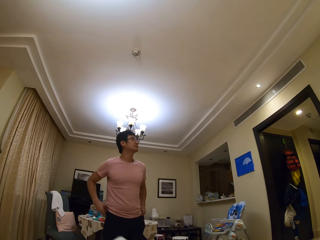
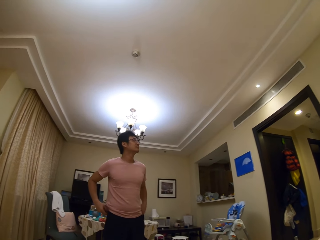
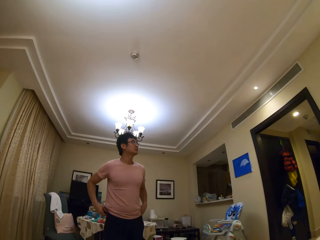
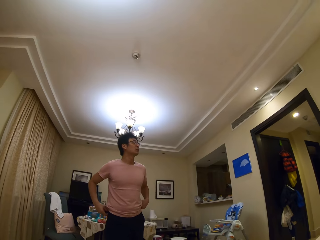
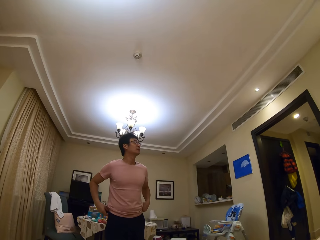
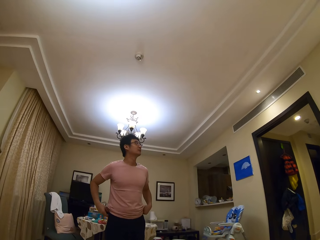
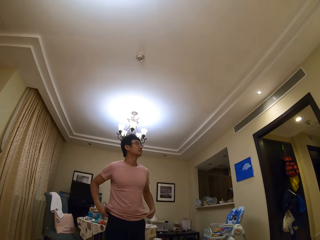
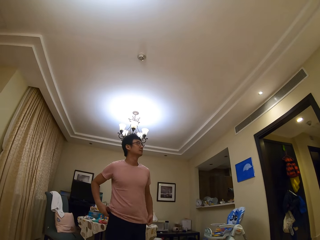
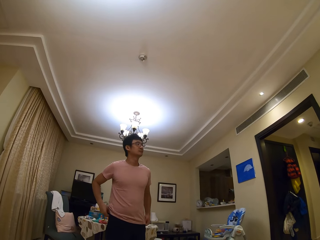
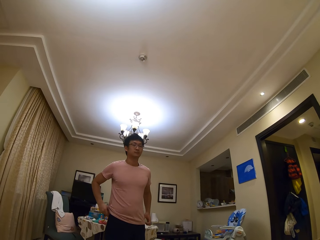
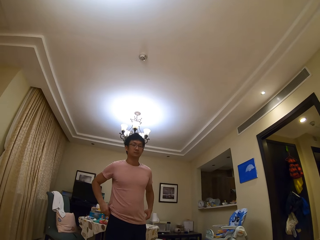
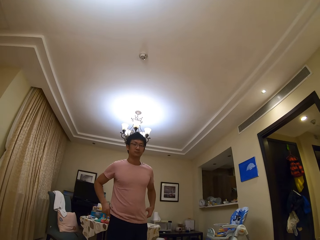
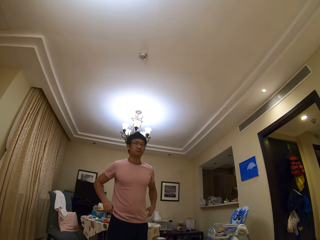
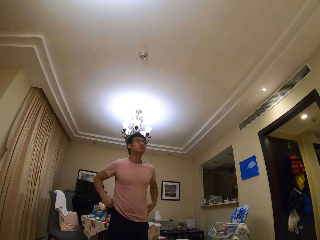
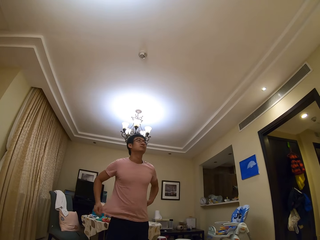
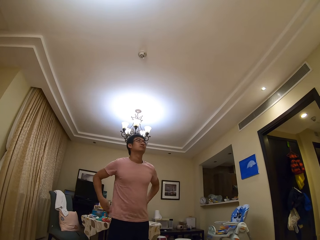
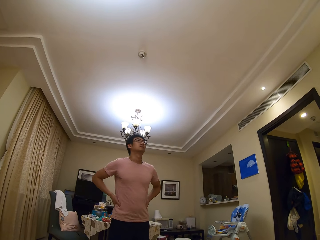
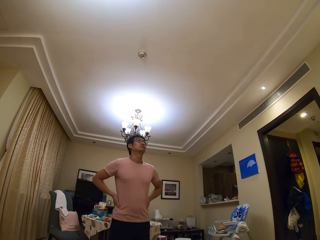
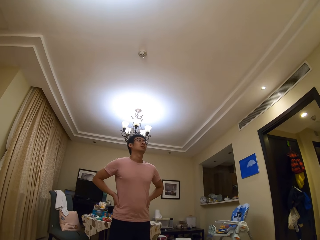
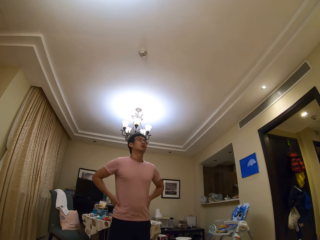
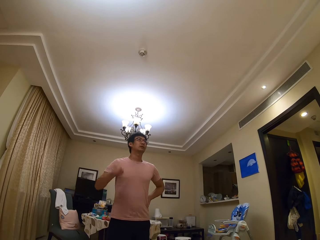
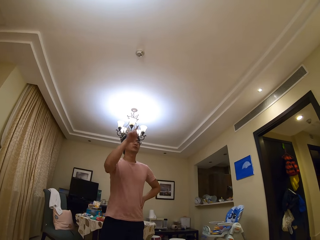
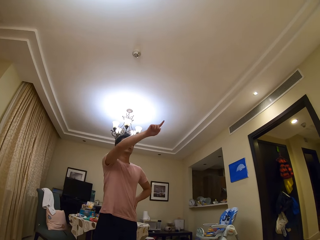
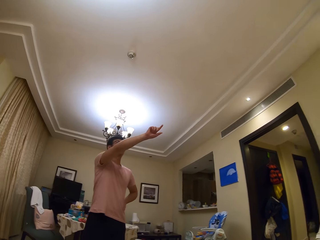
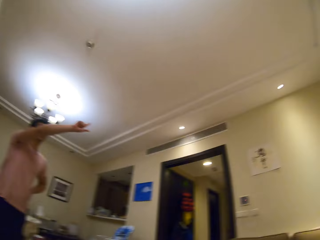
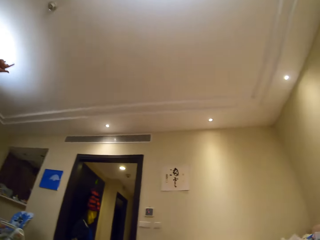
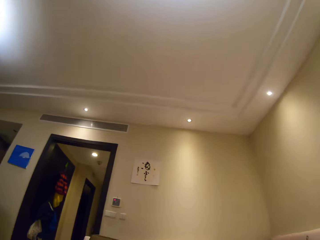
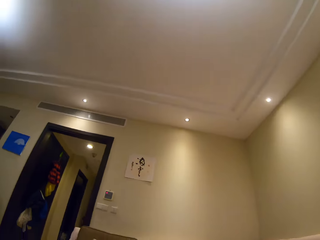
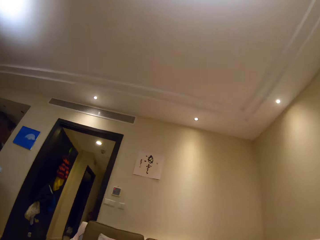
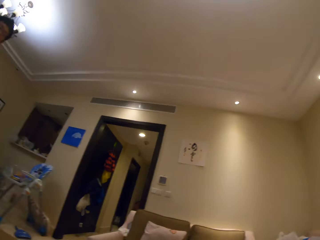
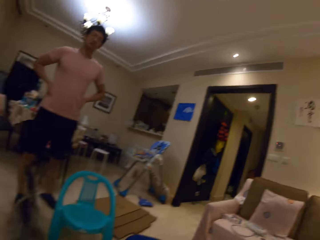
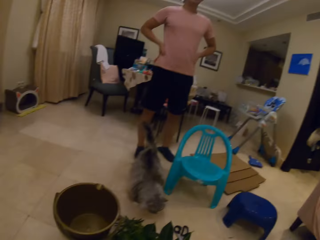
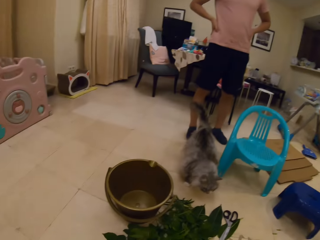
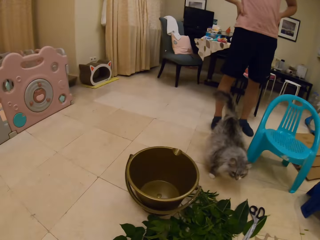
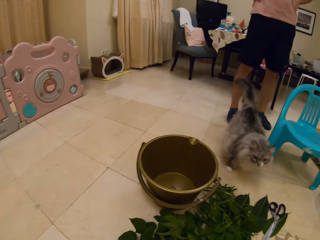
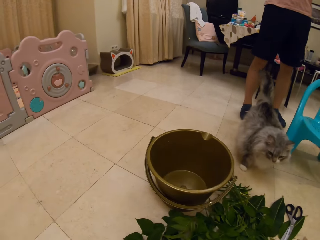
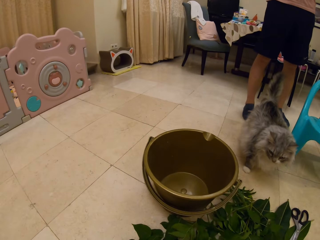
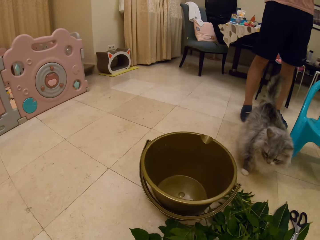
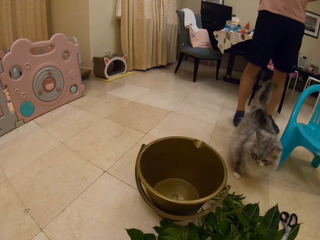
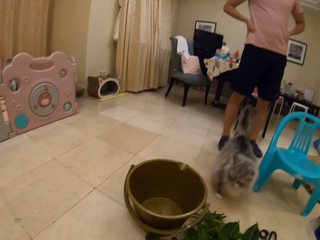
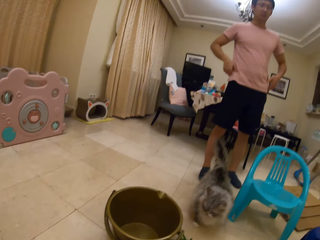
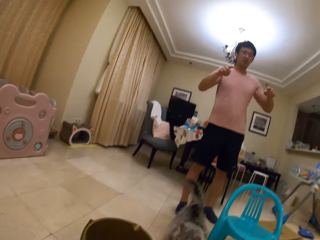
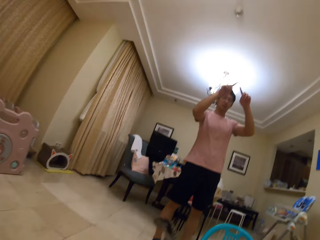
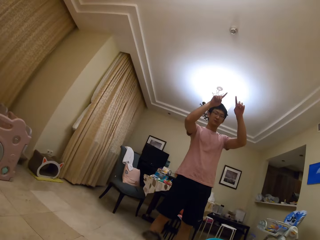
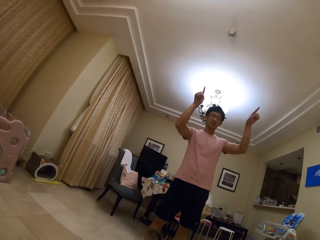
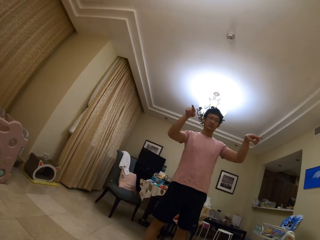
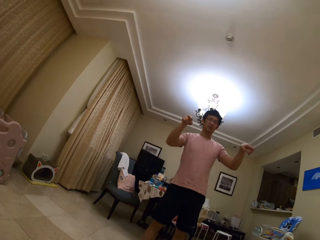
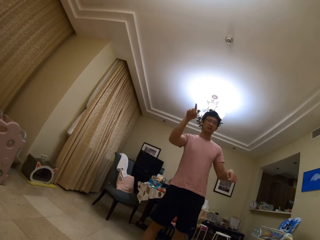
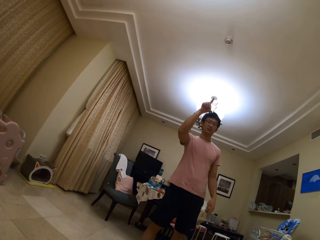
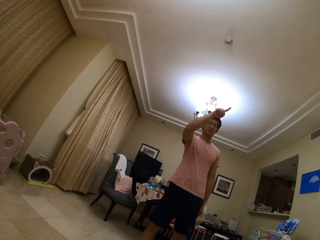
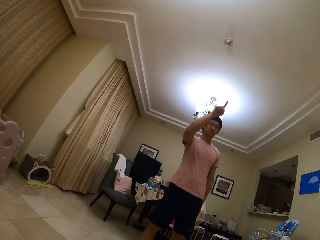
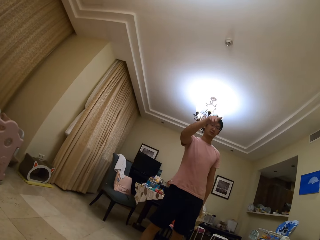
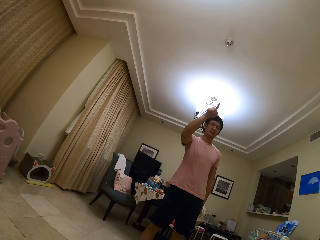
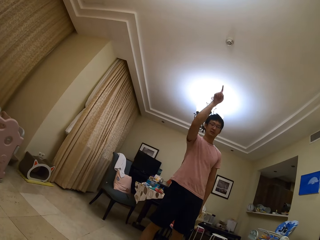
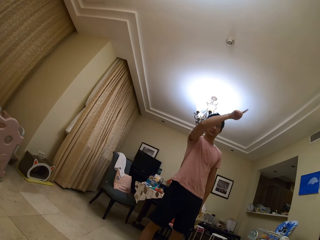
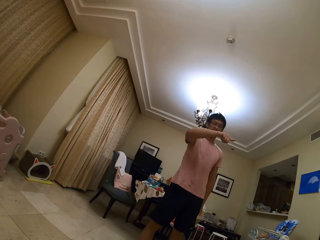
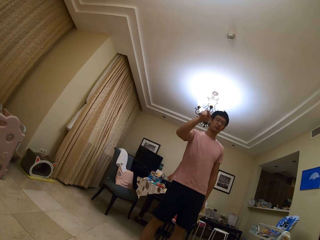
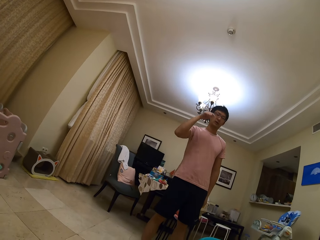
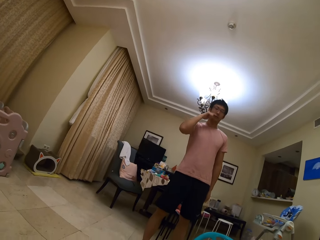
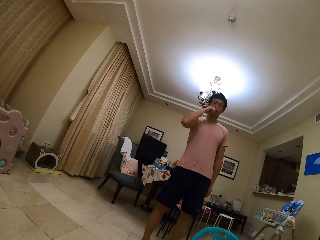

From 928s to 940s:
The camera wearer looks at a person and speaks to the person. They point something to the person. The person looks at the camera wearer, speaks to the camera wearer, and points to the wall or roof. The camera wearer looks around and looks at the person. The person lifts hands, speaks to the camera wearer, and tries to illustrate something to the camera wearer.

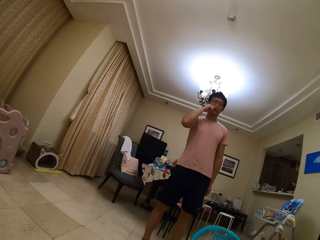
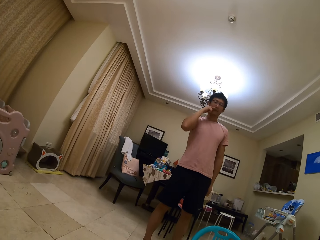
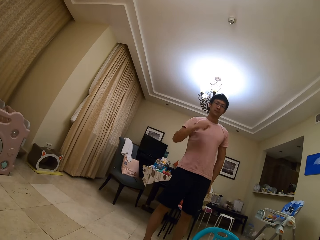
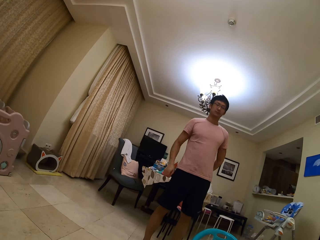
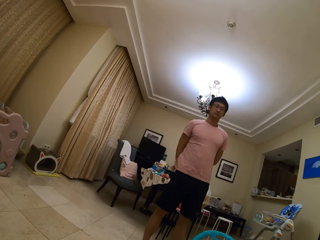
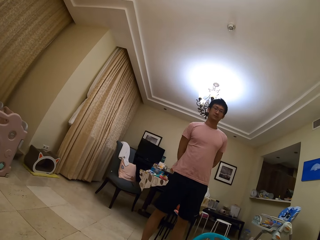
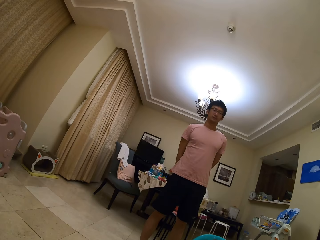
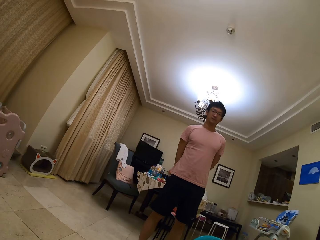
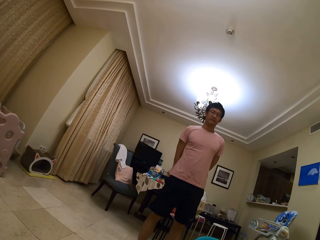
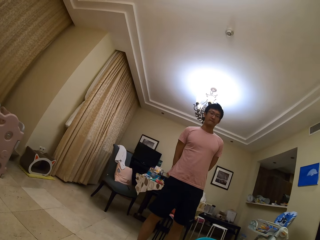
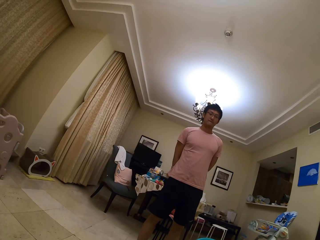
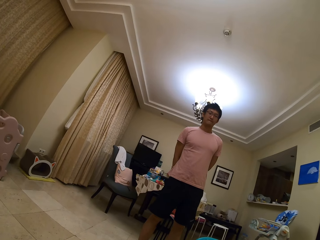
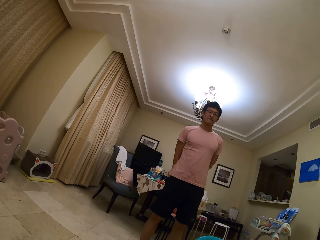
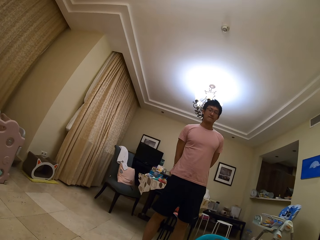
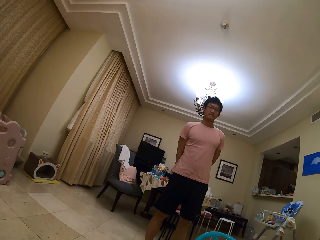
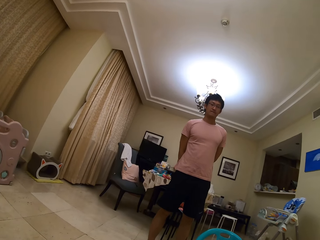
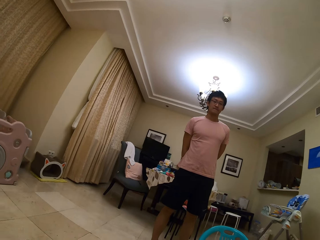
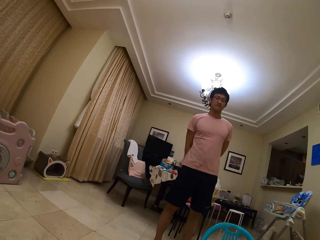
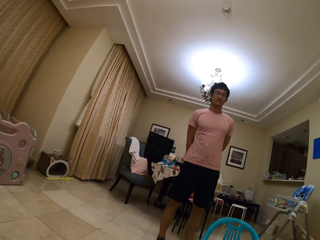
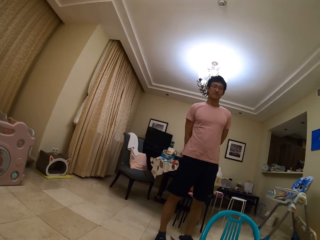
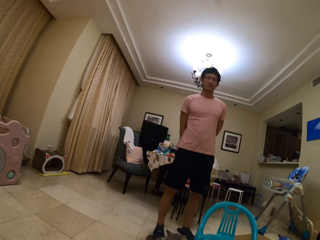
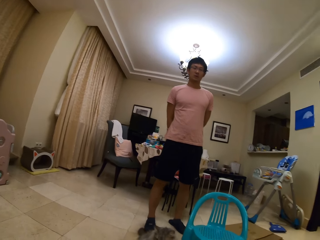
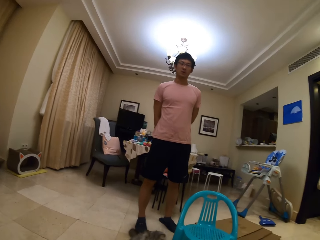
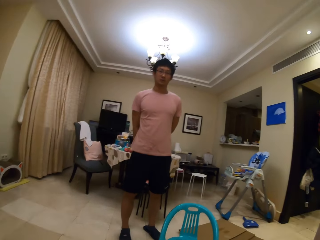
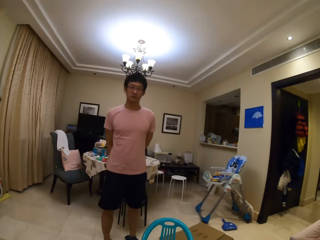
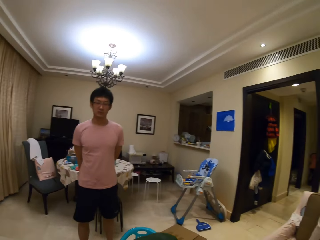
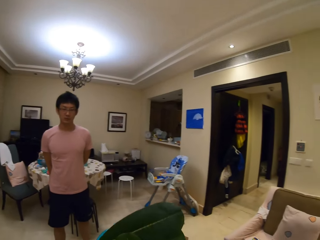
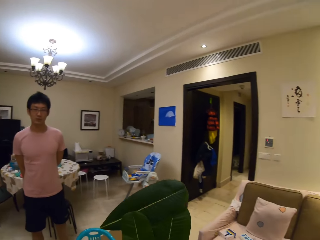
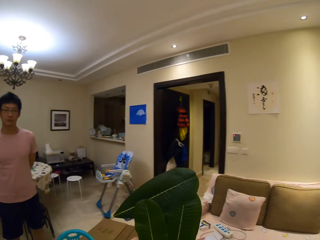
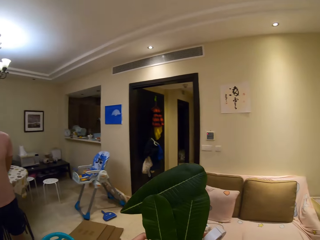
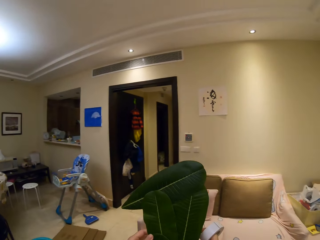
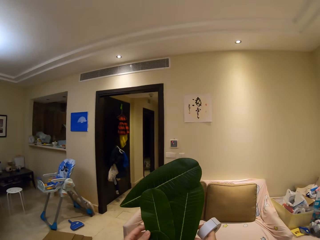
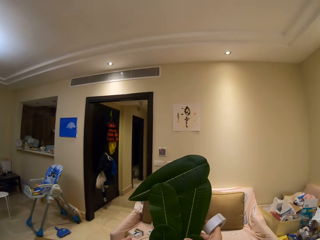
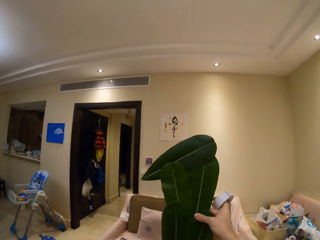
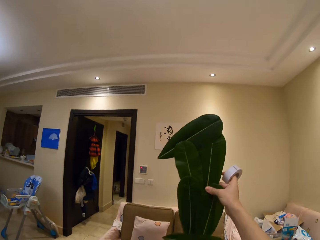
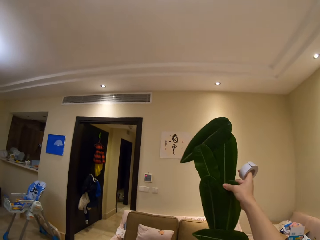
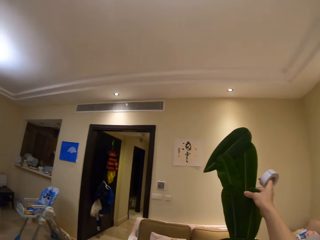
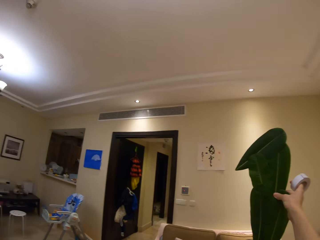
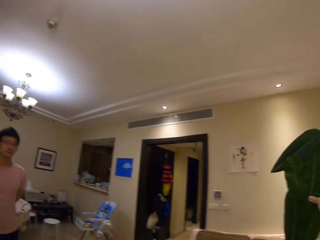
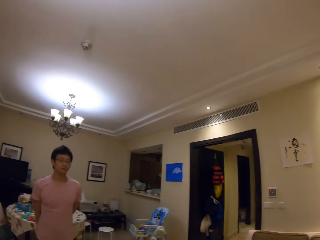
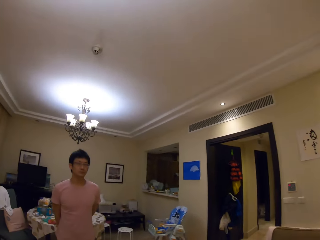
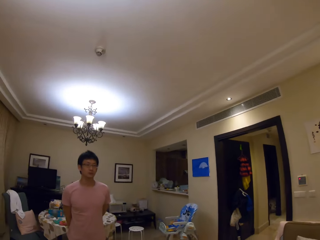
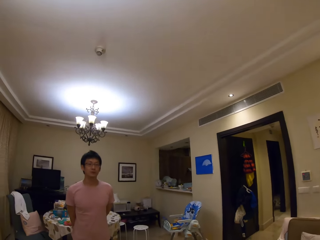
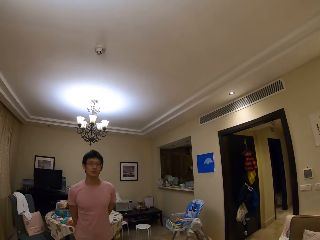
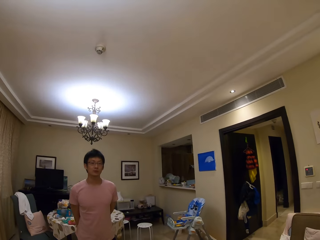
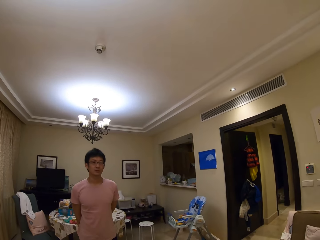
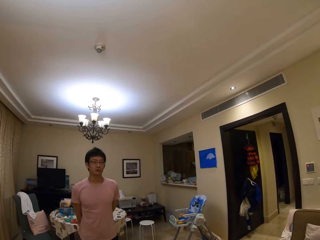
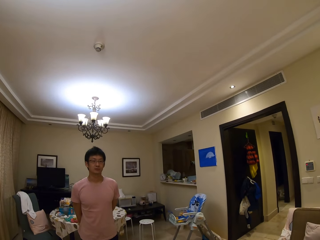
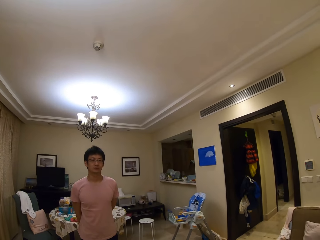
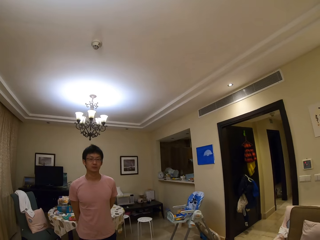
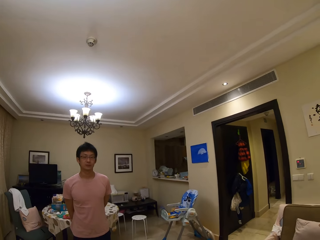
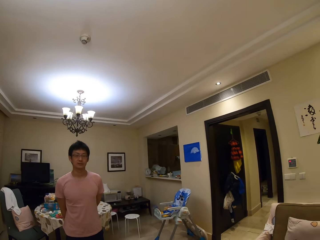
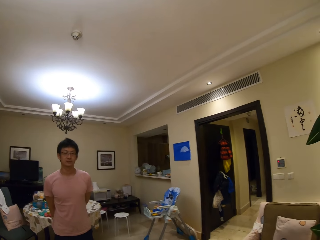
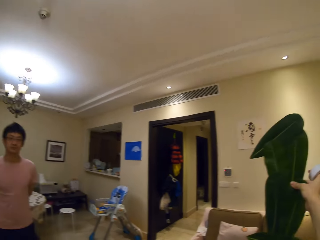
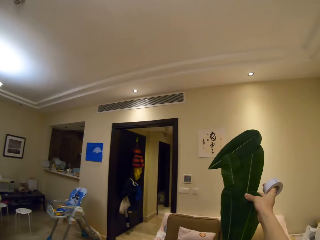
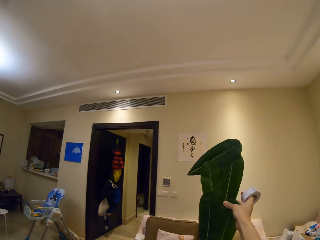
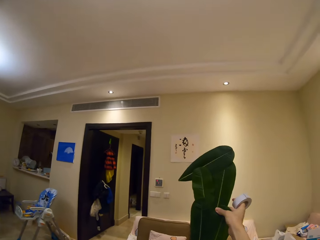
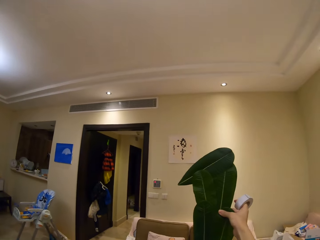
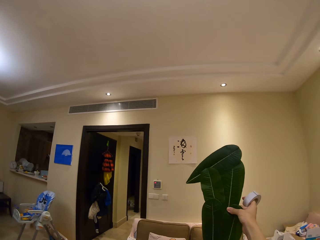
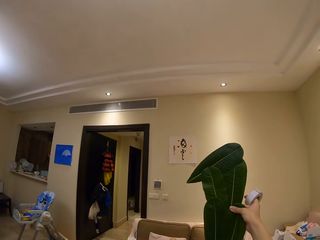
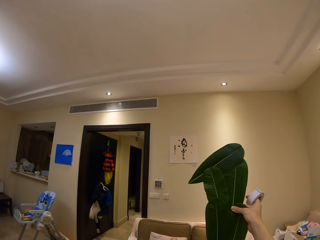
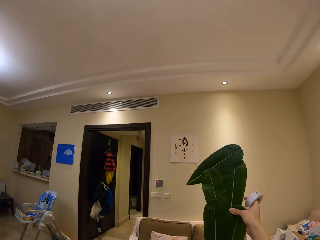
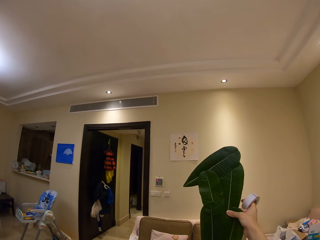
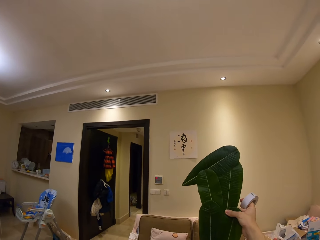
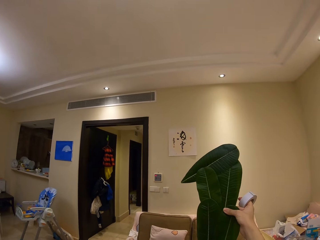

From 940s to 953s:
The camera wearer speaks to a person. The person stands, wants to hear instructions from the camera wearer. The person speaks. The camera wearer looks at the leaves decoration and lifts the leaves decoration upwards. They point to the wall and speak to the person. The person speaks to the camera wearer. The camera wearer looks at the person, tries to elaborate something to the person, looks at the wall, and speaks to the person.
